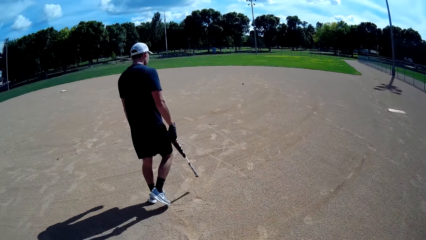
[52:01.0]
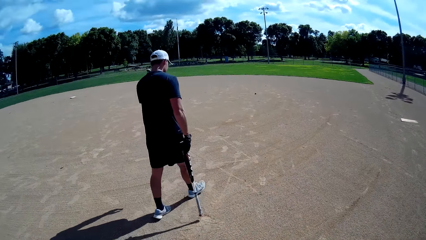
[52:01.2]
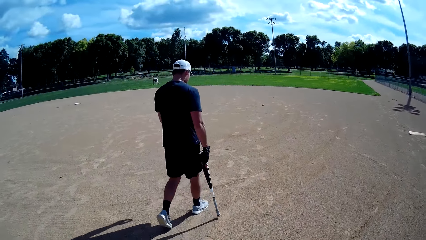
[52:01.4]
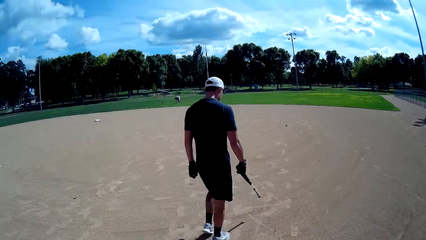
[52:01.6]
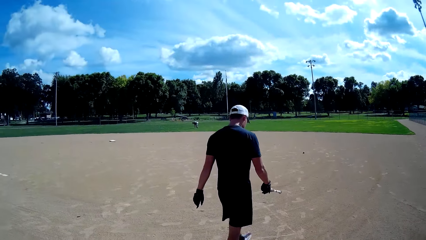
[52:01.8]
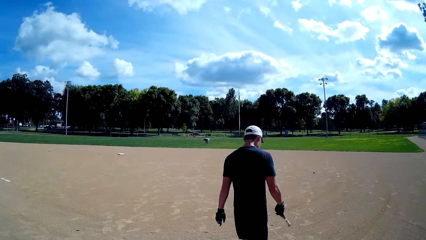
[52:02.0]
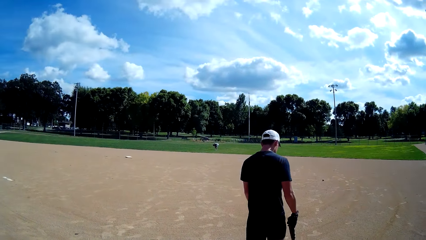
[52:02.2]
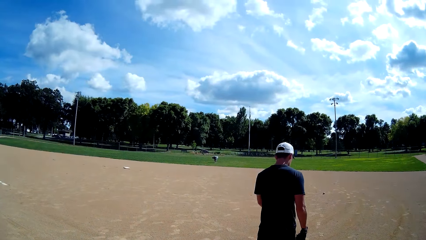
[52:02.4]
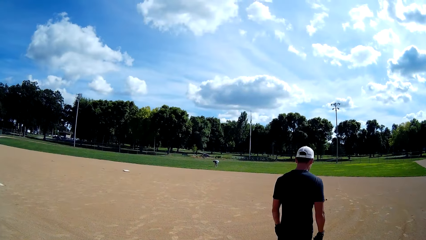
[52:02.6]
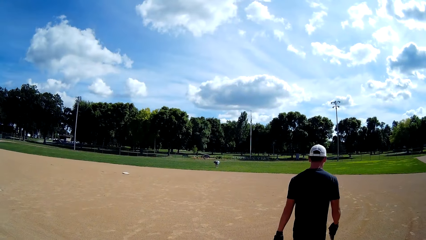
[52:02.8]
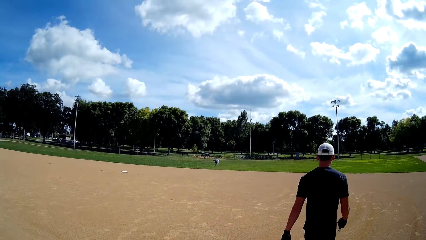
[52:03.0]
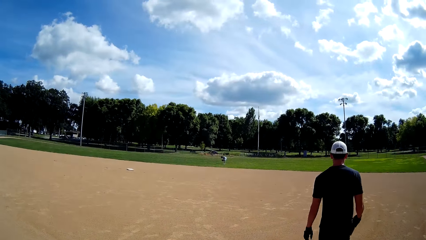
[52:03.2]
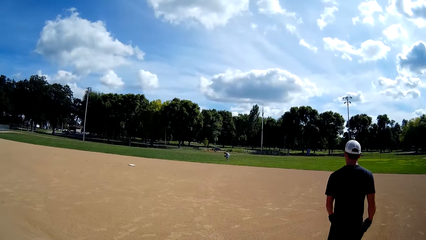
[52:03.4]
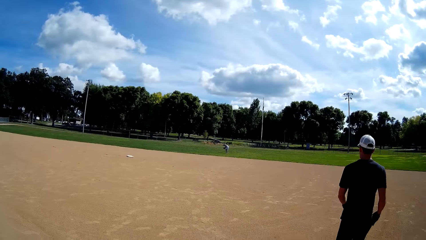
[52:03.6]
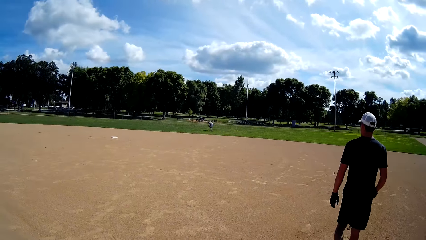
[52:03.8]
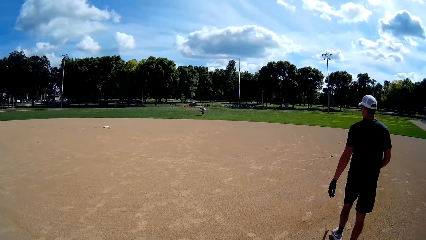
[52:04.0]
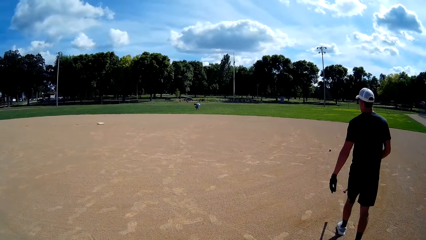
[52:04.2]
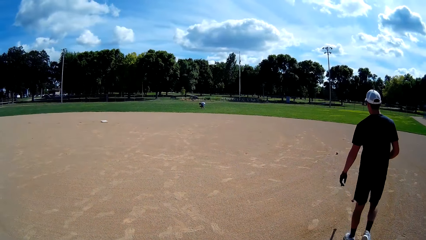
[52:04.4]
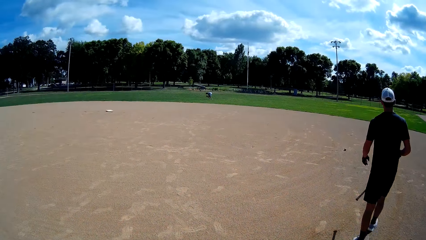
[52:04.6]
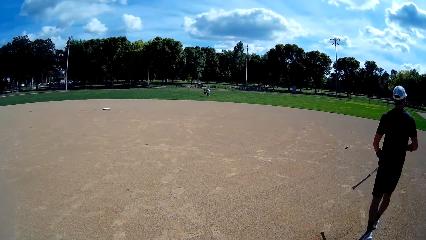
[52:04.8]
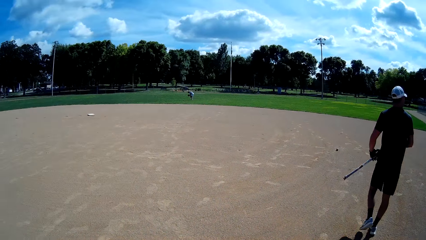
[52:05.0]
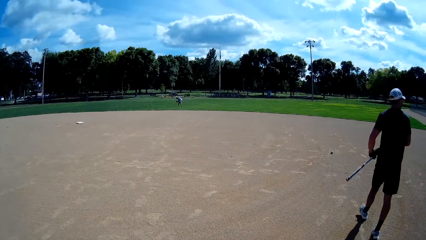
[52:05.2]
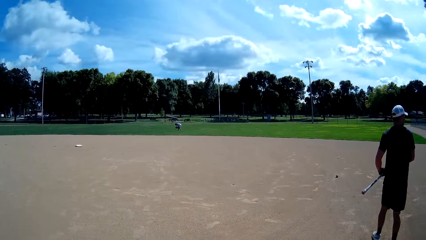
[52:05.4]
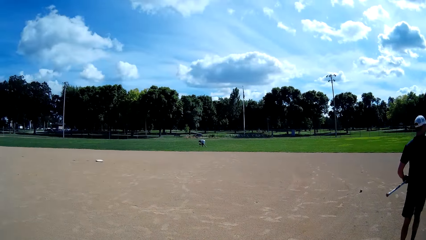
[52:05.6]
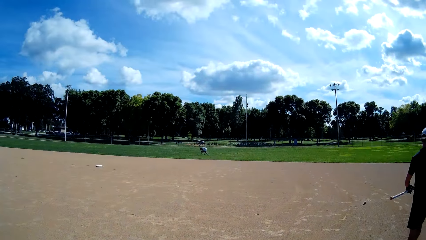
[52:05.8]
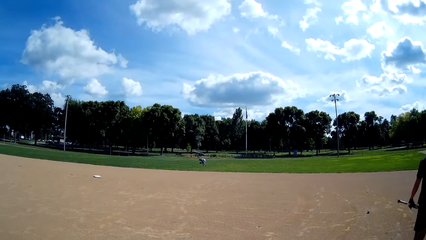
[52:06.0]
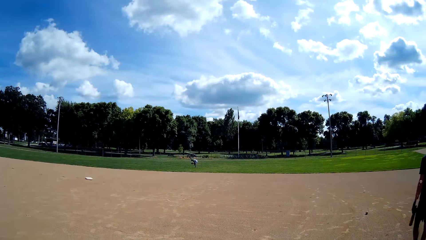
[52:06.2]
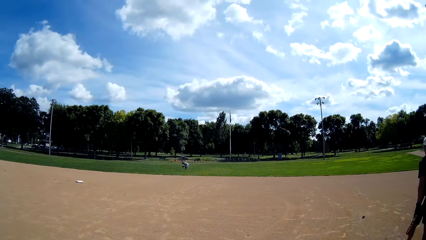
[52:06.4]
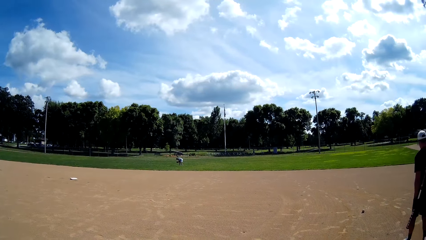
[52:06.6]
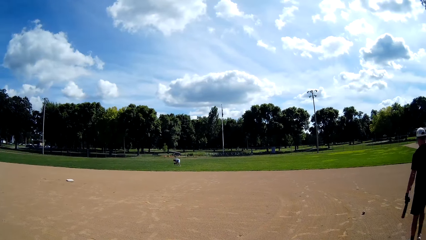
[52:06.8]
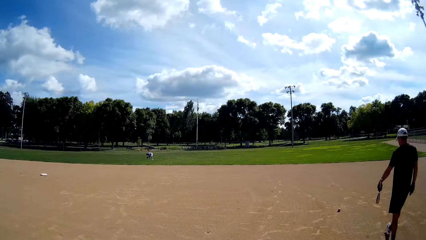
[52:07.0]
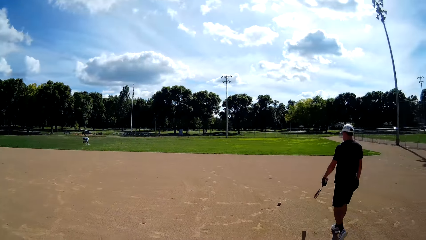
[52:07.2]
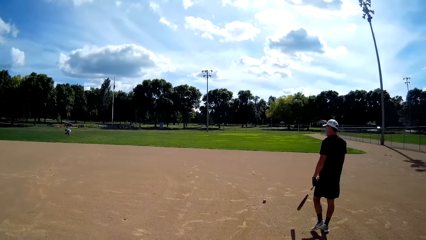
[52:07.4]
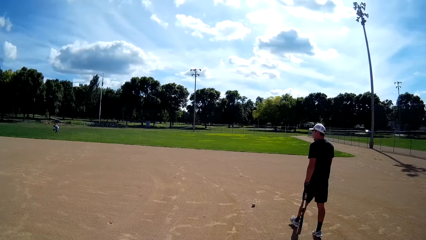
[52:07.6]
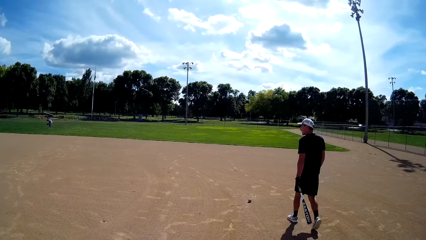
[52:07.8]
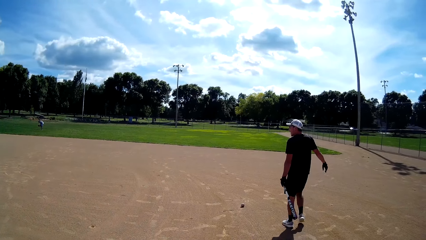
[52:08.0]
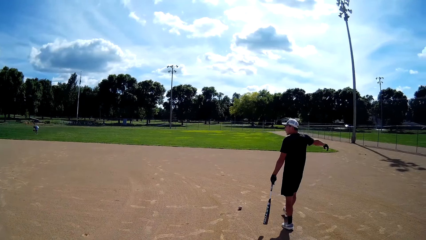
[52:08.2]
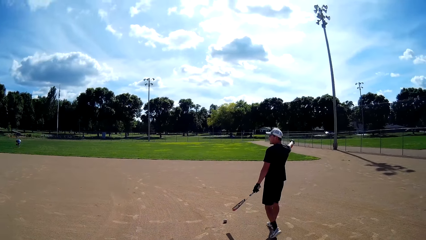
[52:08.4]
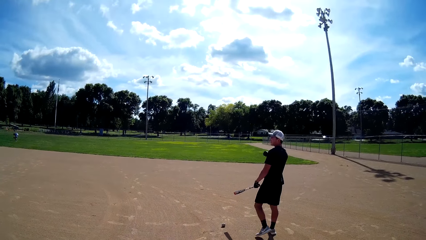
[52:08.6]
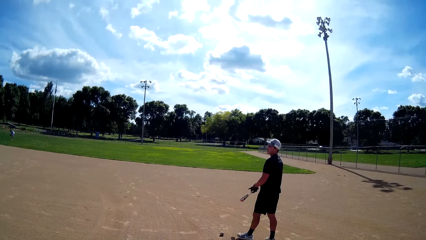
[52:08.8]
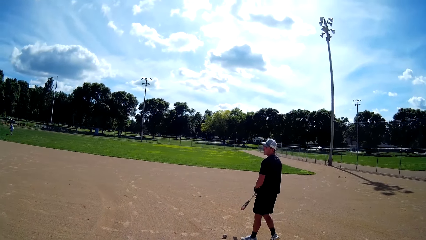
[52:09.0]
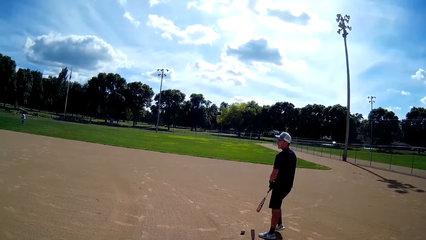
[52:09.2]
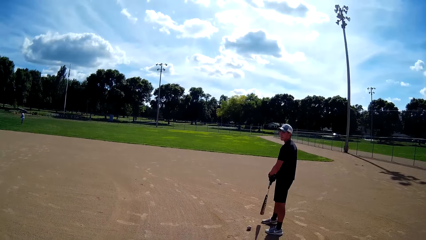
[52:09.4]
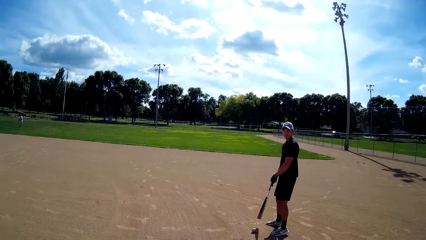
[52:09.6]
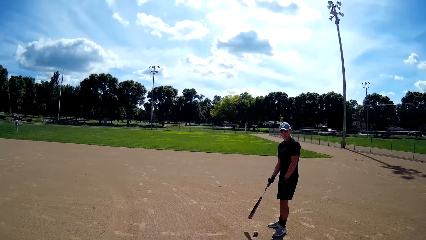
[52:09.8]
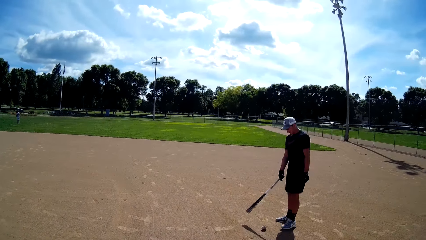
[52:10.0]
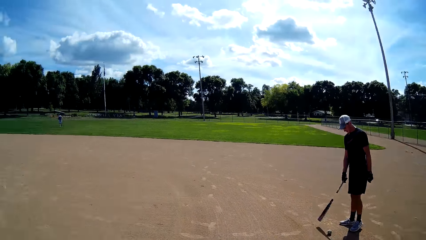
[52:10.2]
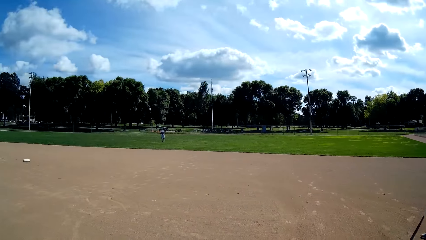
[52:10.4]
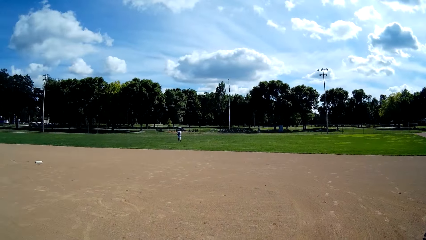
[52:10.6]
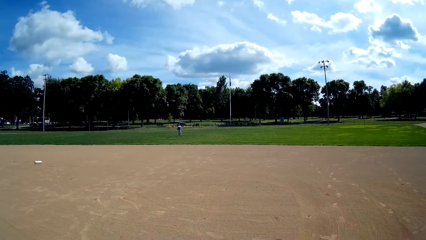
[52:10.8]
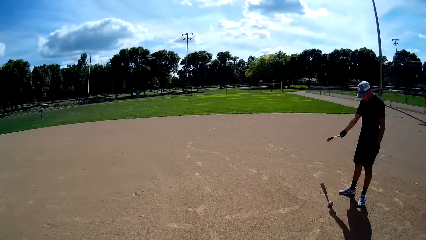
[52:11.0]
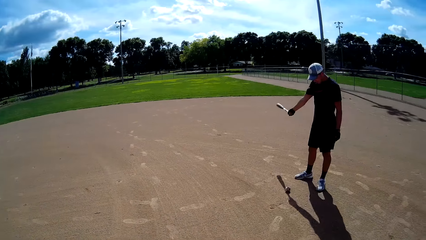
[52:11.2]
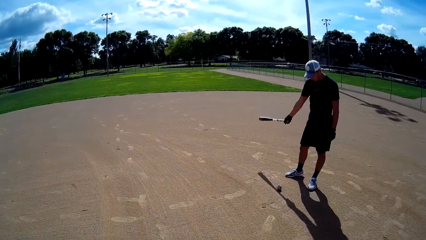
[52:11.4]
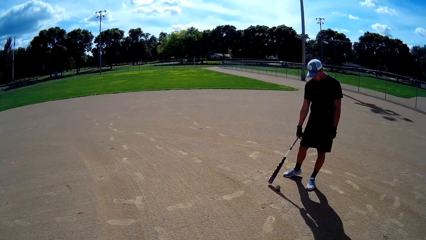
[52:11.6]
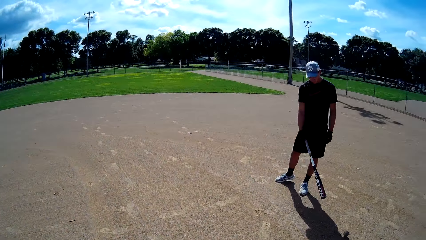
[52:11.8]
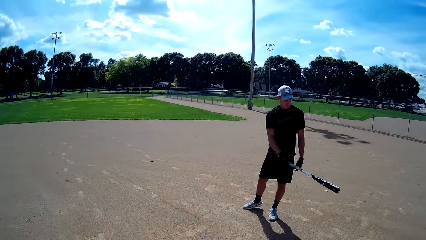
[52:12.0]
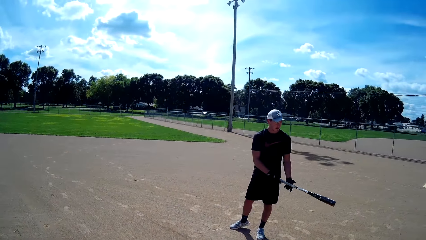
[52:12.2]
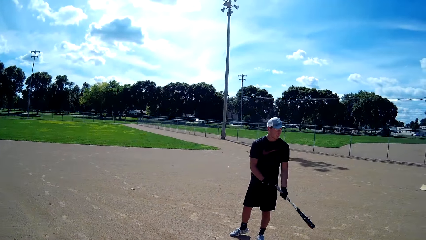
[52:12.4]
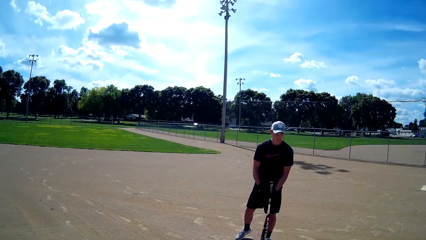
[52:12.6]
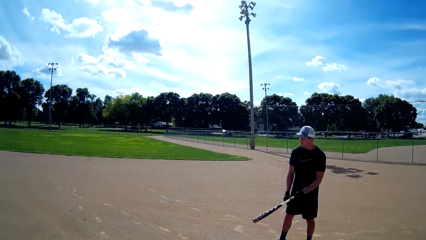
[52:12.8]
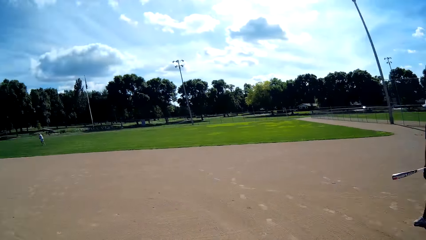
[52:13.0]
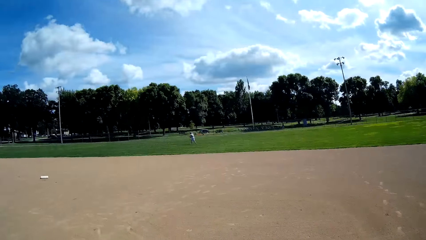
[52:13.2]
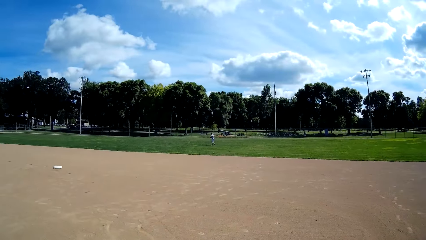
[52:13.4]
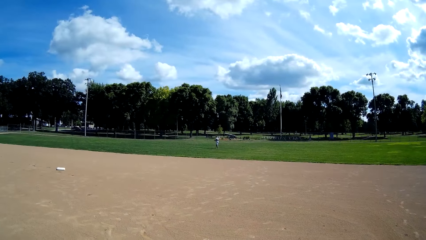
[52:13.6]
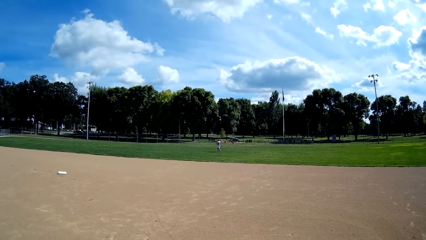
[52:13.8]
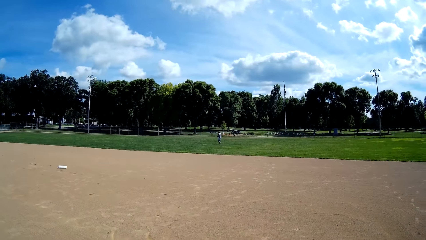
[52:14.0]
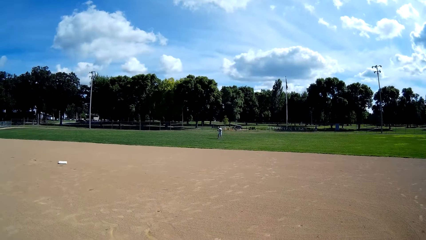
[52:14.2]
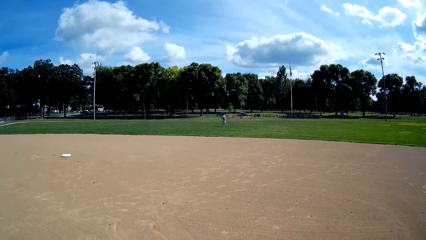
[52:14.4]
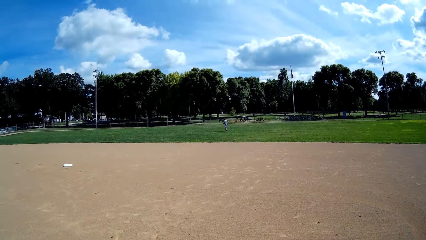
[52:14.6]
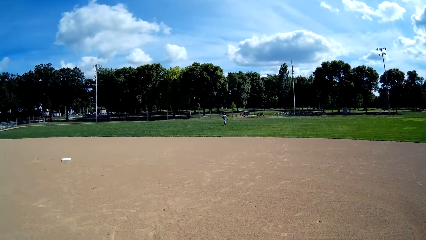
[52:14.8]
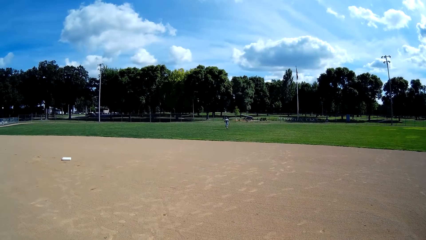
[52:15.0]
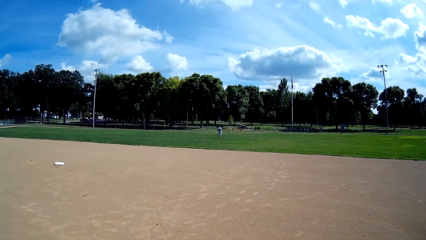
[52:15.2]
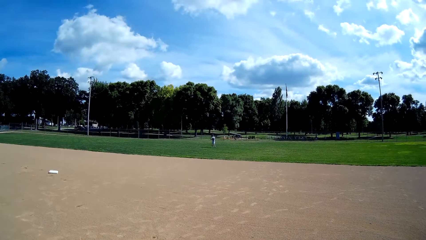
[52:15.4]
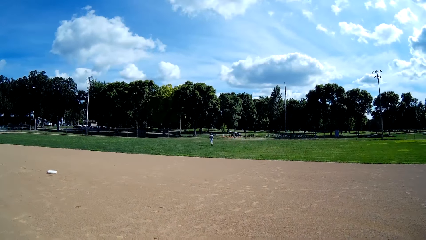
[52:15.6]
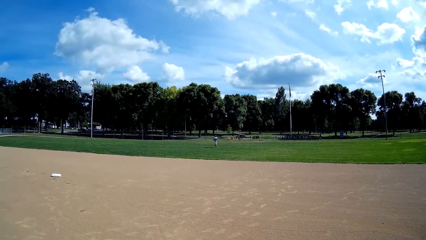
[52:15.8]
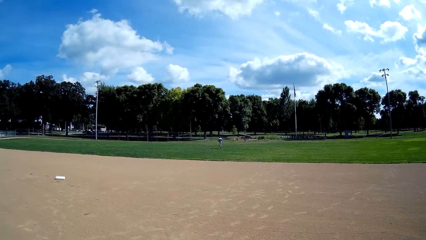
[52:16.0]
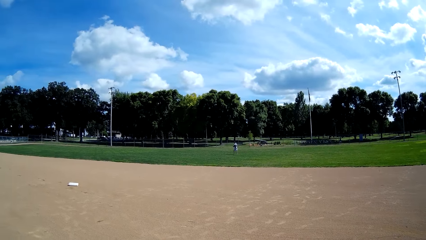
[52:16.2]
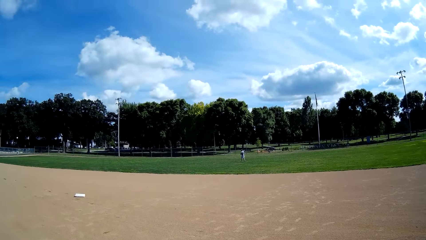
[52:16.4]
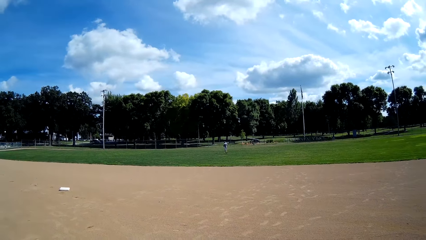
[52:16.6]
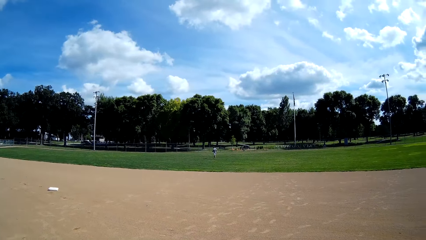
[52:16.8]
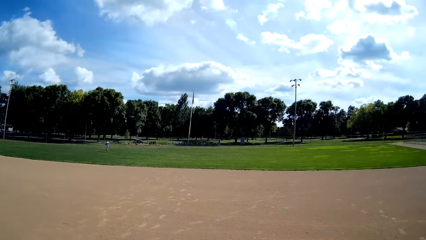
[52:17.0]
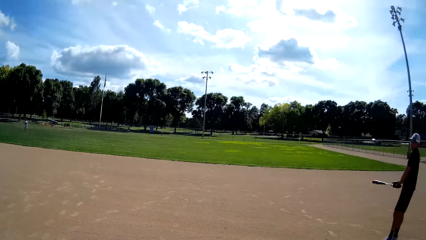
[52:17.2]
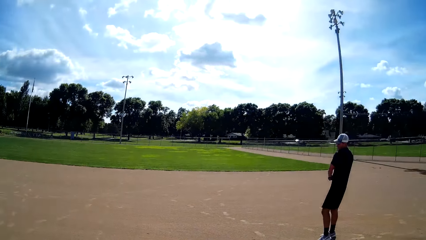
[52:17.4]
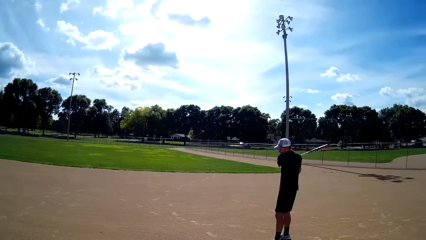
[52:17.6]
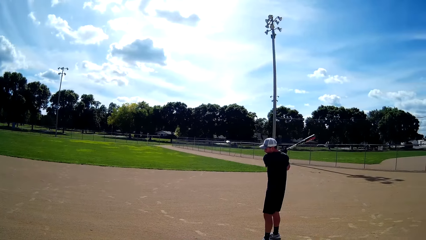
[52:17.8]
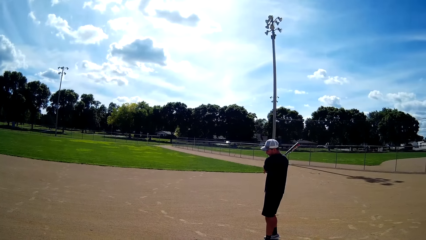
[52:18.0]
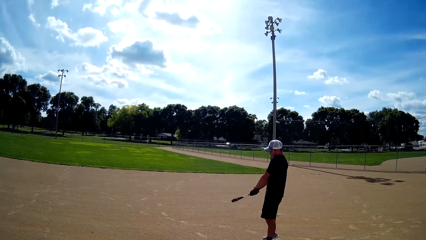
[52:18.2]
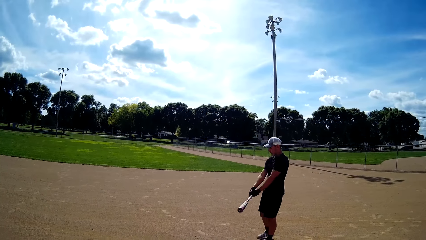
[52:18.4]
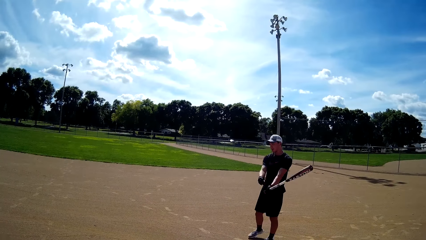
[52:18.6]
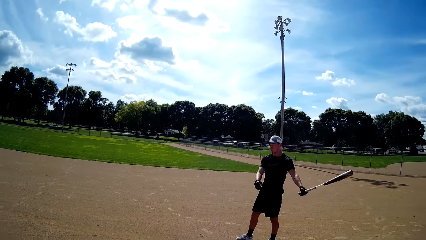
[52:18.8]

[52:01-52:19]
A man collects the tennis ball. Another man stops at the tennis ball. The other man hits the ball with the golf stick. The first man walks in the field.
